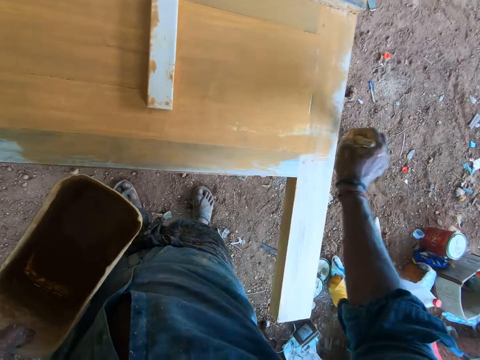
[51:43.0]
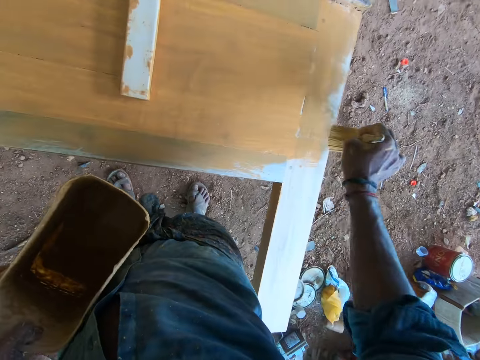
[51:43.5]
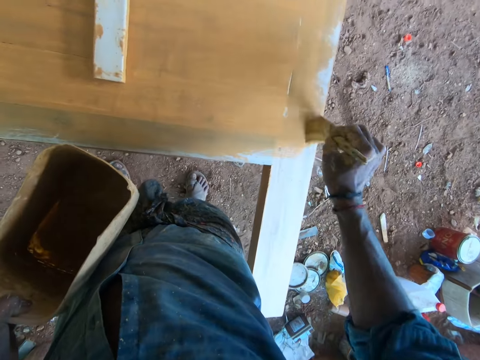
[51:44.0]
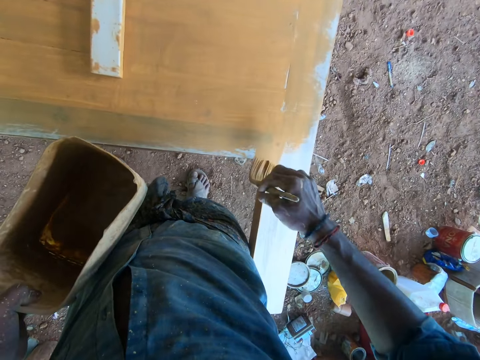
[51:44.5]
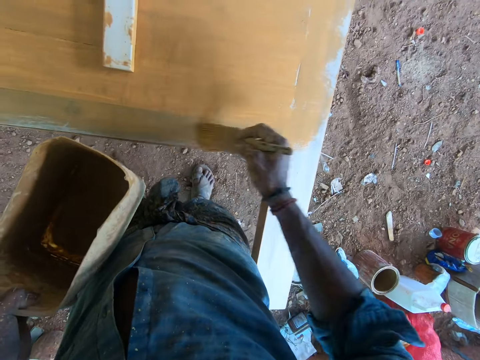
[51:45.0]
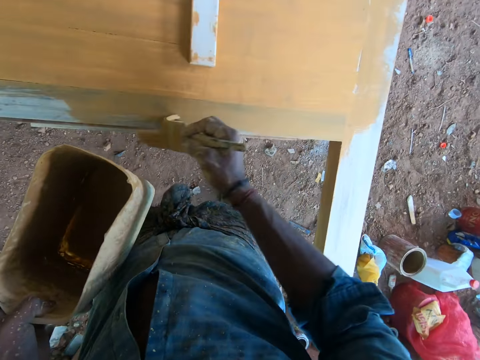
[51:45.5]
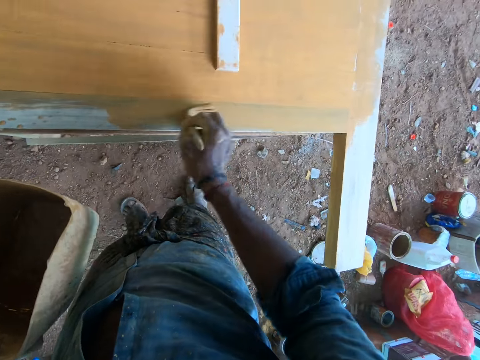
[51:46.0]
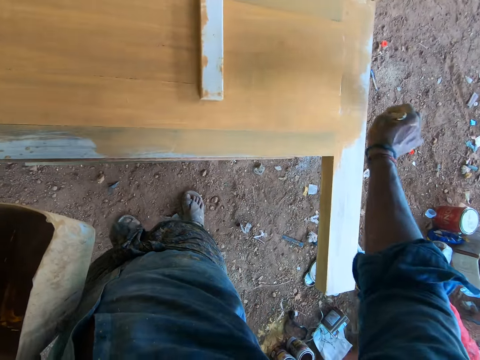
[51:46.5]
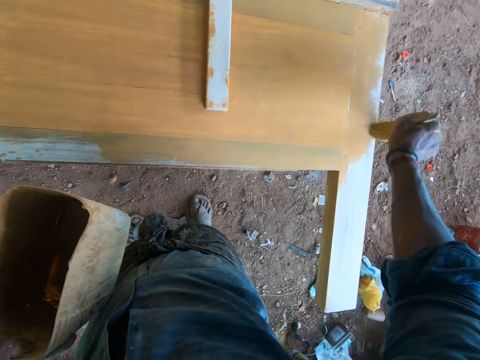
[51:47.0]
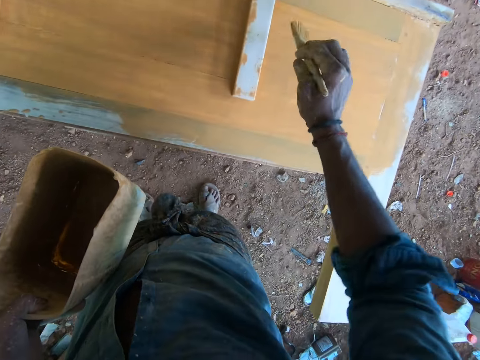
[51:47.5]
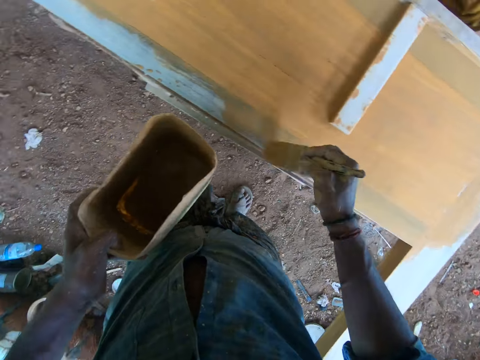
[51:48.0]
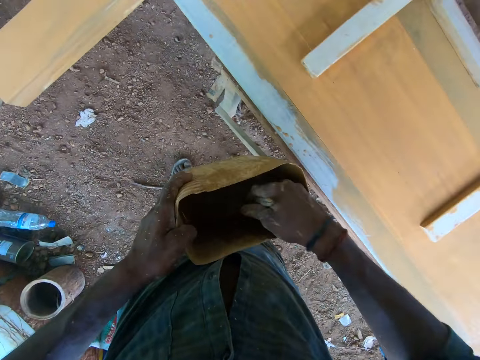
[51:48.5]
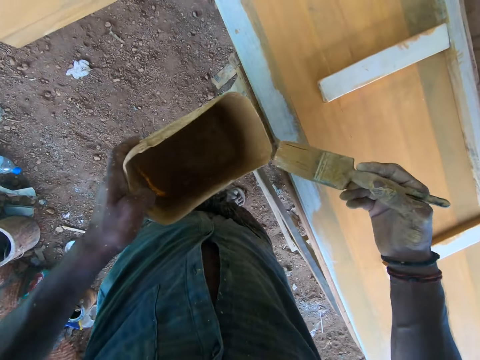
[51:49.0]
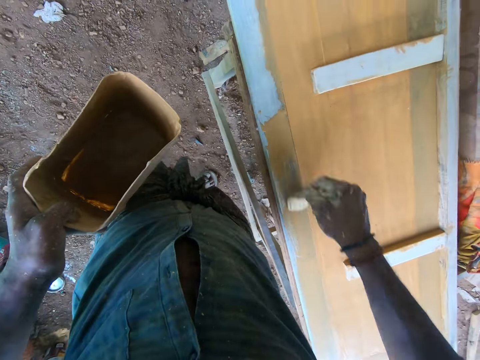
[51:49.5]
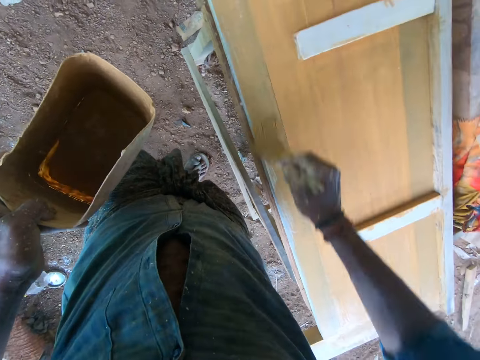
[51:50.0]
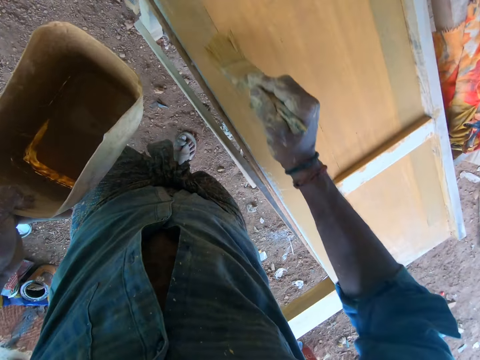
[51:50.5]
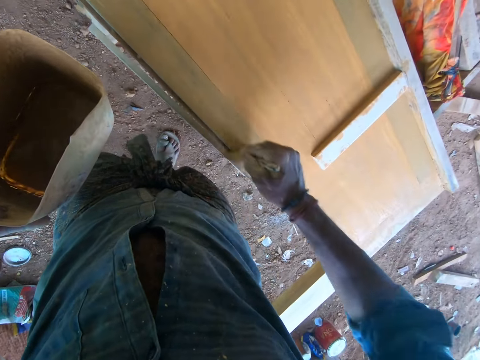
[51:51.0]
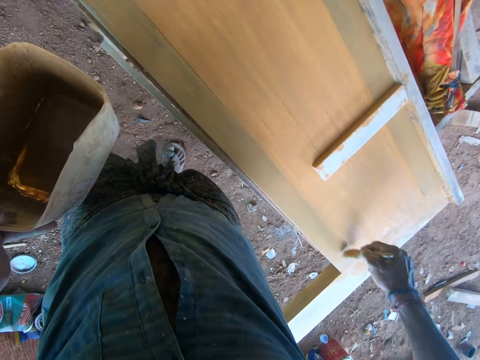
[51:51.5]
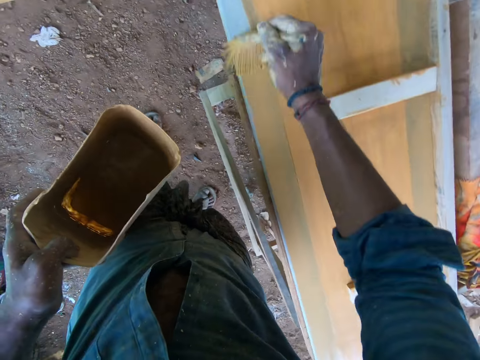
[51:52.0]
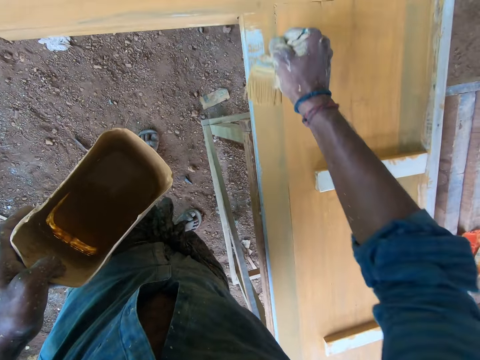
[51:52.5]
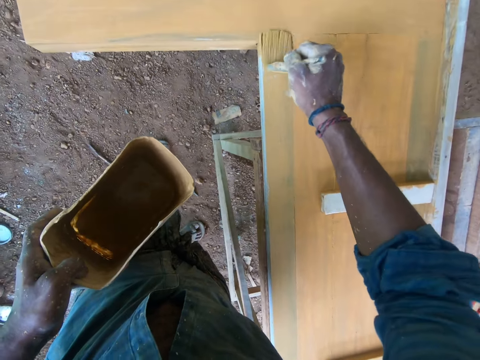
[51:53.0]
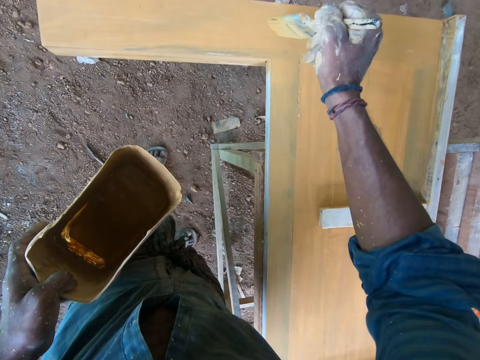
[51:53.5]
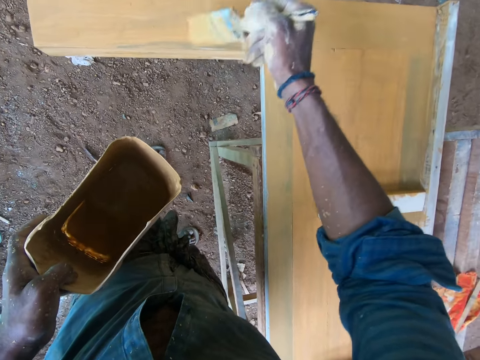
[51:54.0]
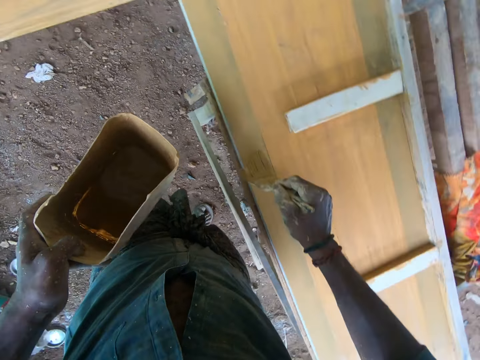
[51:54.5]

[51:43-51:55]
The camera wearer paints the piece of wood with the paint brush in his right hand. He dips the paintbrush in his right hand in the paint container in his left hand. He rubs the paint brush in his right hand on the paint container in his left hand. He paints the piece of wood with the paint brush in his right hand.

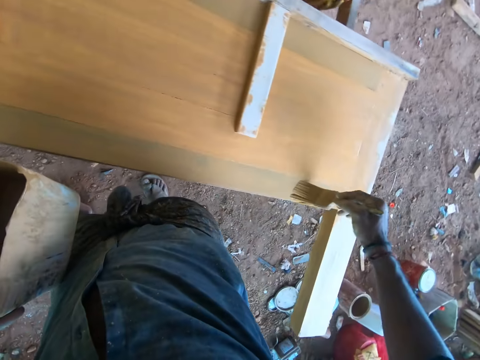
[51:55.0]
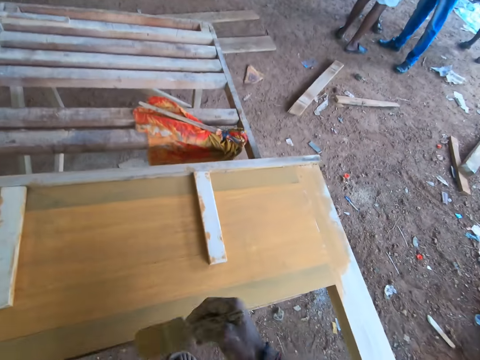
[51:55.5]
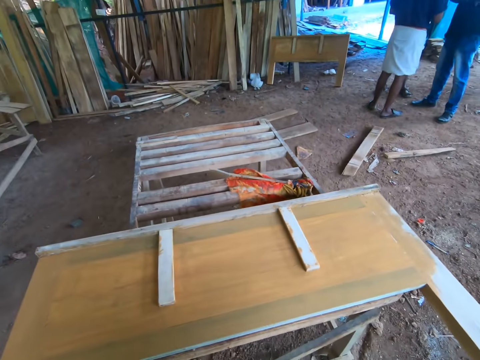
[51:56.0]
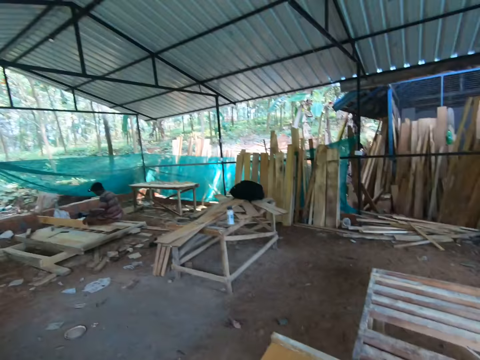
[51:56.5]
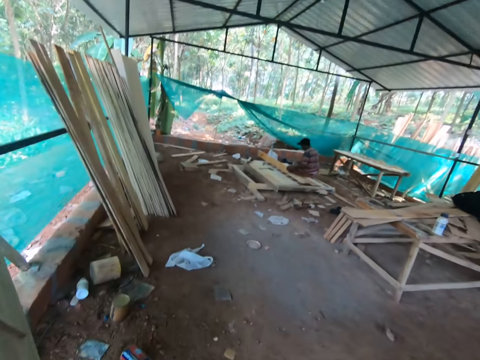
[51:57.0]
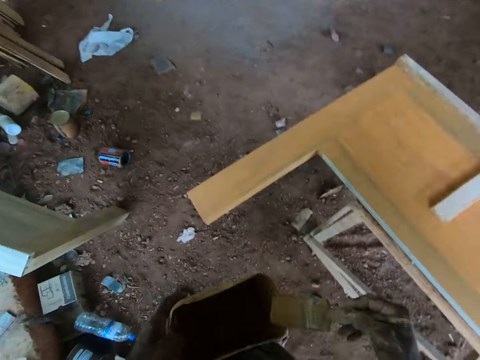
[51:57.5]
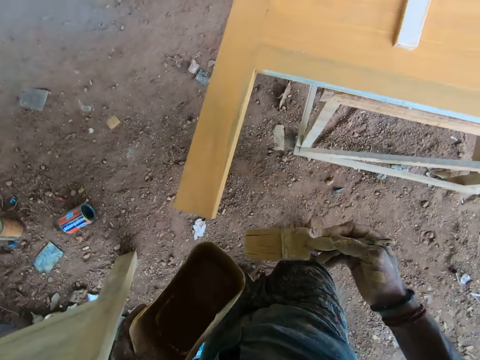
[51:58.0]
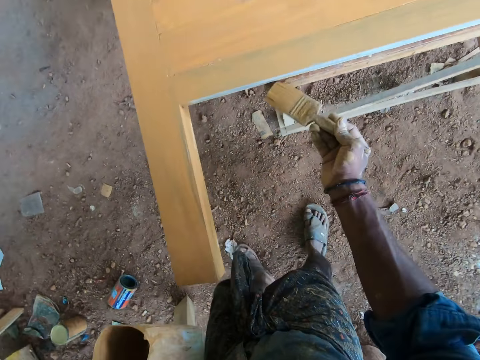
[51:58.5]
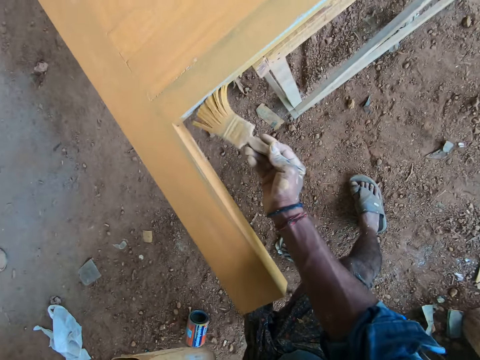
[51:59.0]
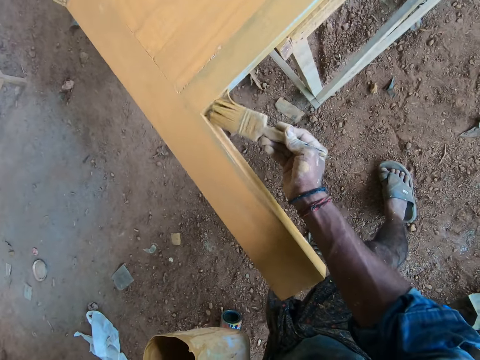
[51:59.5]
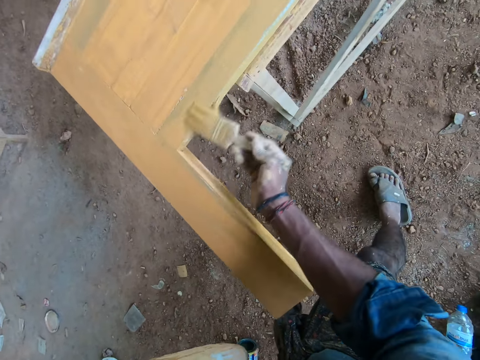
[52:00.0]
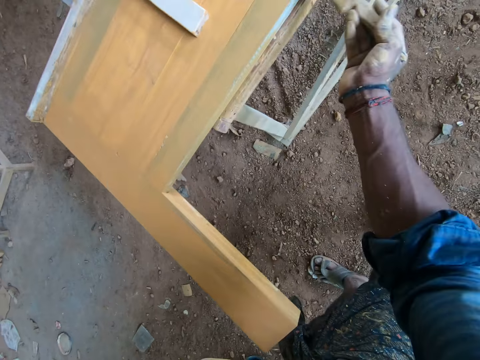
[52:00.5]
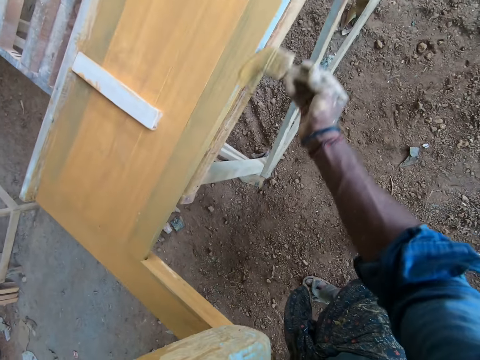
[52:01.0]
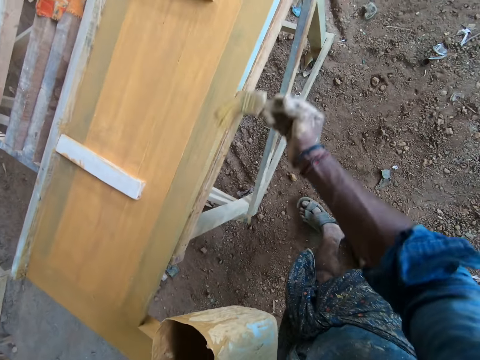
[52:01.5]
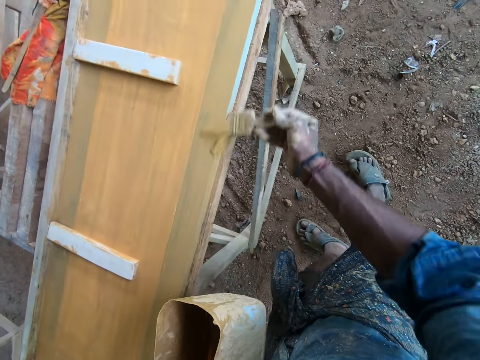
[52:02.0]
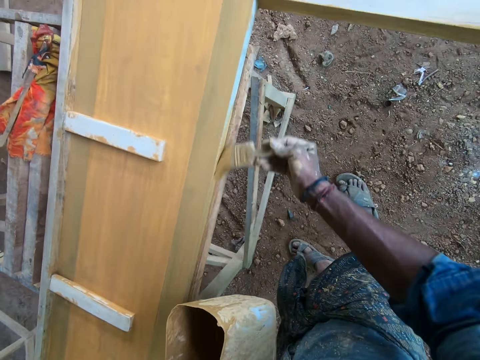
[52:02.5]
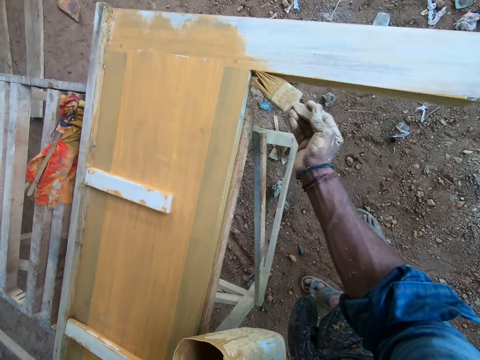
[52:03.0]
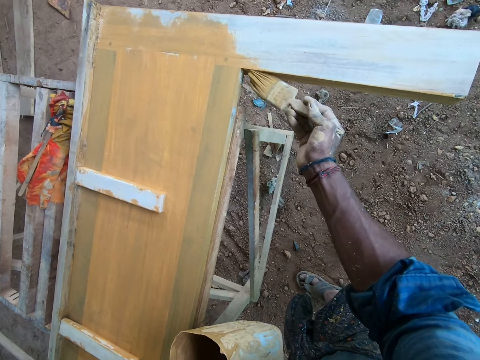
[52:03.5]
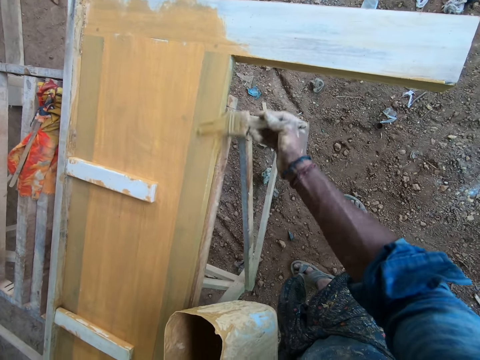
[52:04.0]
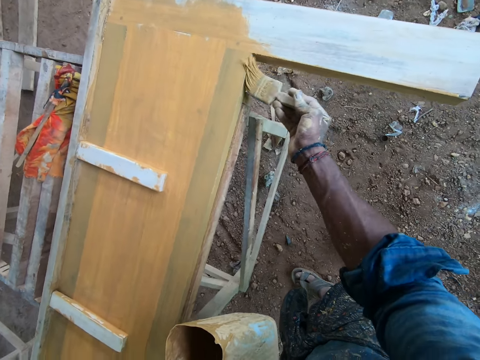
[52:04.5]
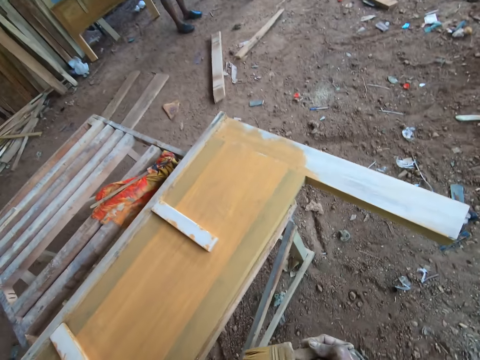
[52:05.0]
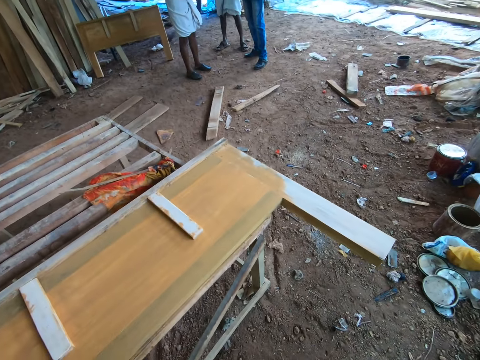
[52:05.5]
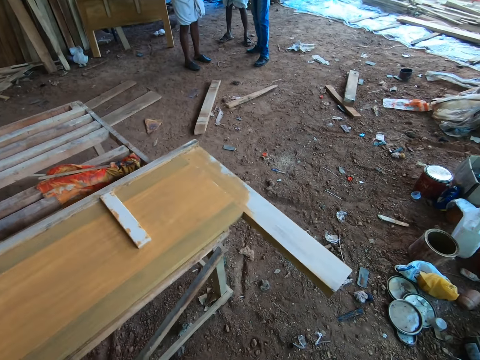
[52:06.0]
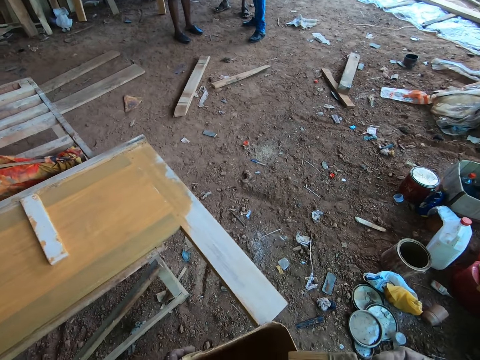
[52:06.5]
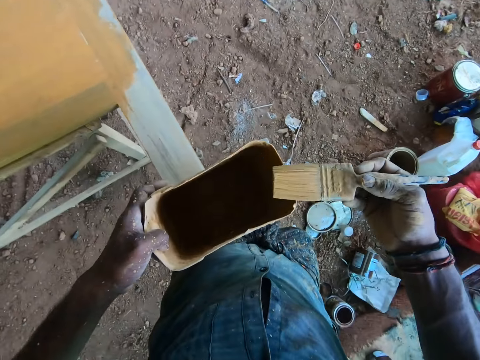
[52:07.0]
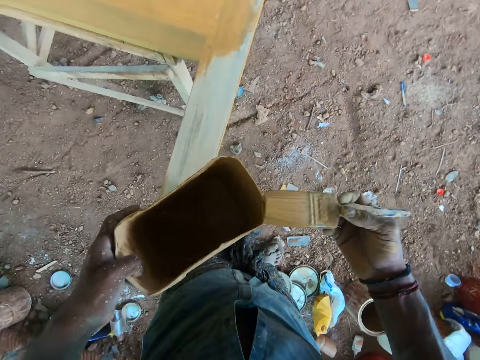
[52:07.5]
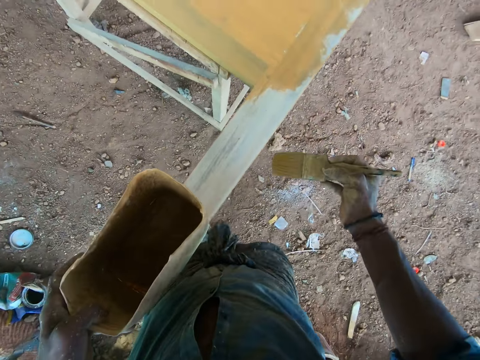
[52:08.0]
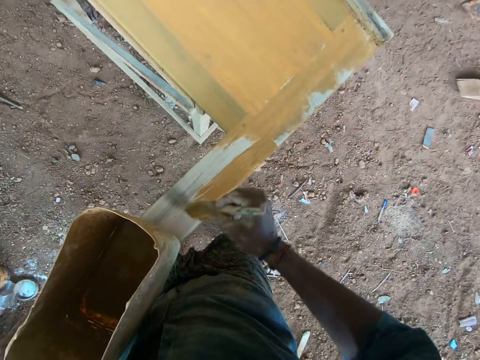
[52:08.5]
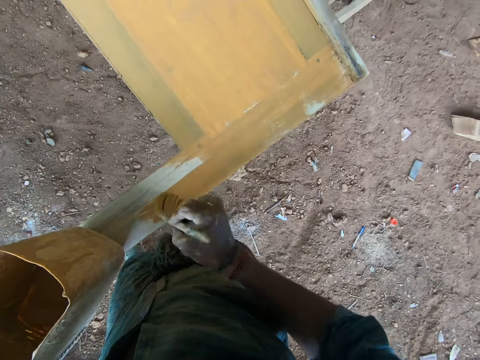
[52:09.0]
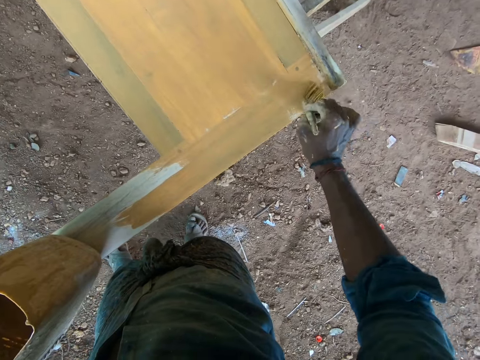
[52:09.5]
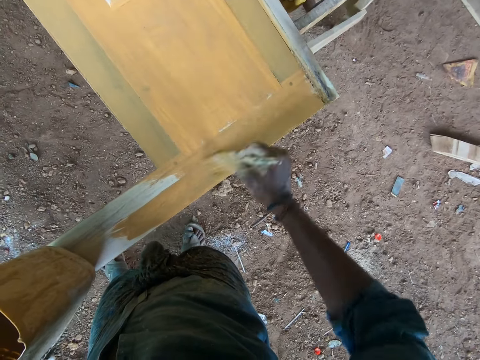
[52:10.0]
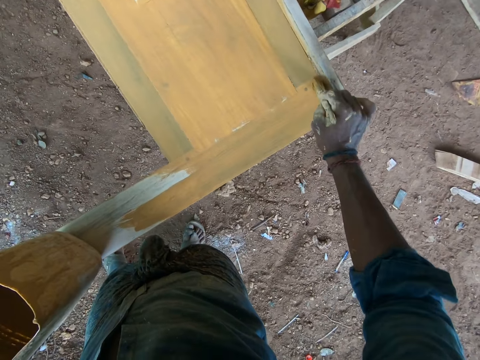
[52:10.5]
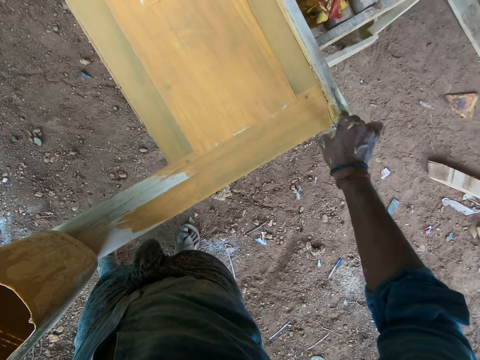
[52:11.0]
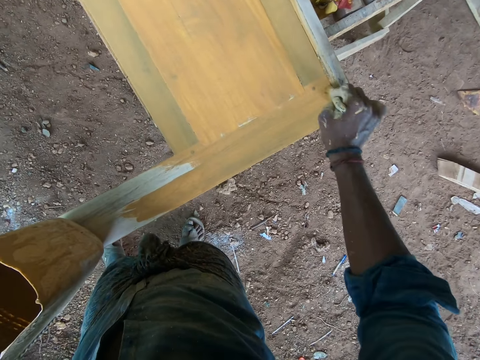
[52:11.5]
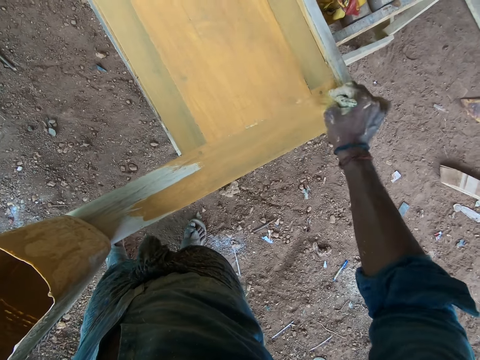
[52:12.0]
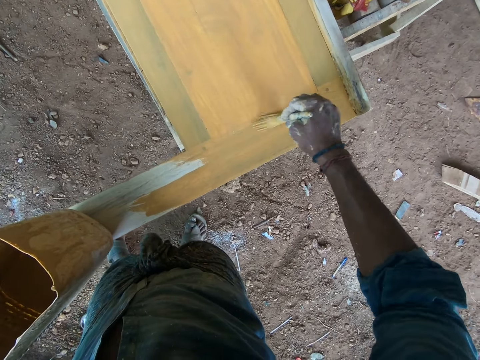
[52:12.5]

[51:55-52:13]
The camera wearer looks around. A man and another man converse in the workshop. The camera wearer rubs the paint brush in his right hand on the paint container in his left hand. He paints the piece of wood with the paint brush in his right hand. He dips the paintbrush in his right hand in the paint container in his left hand. He rubs the paint brush in his right hand on the paint container in his left hand. He paints the piece of wood with the paint brush in his right hand.
